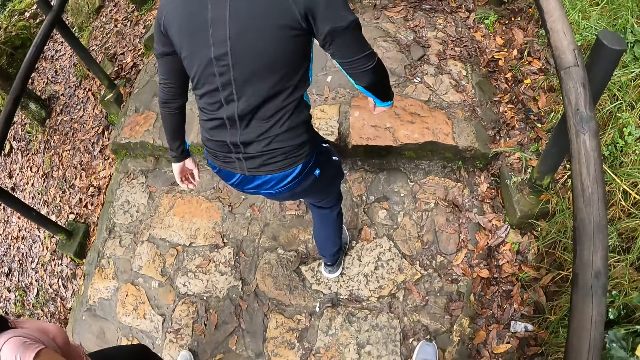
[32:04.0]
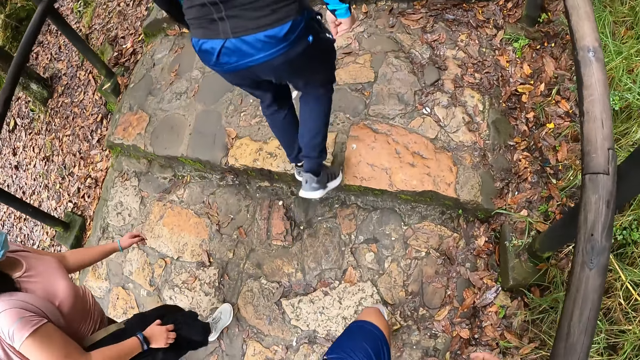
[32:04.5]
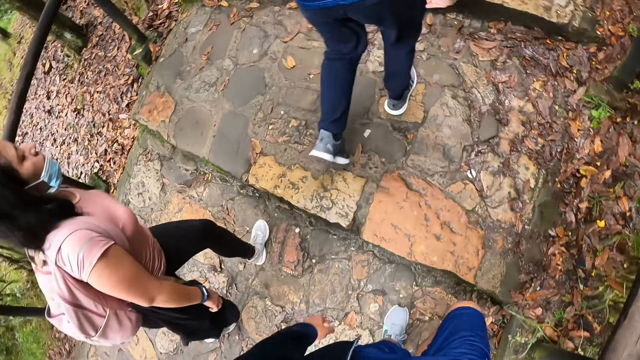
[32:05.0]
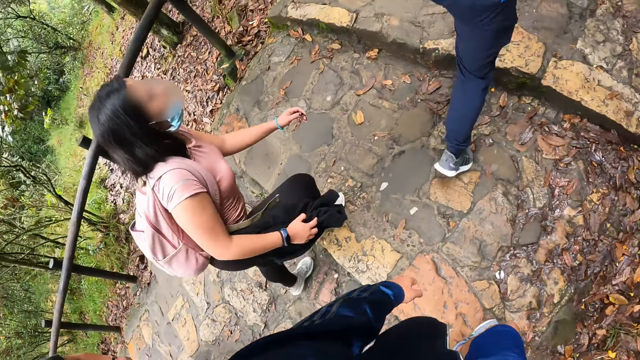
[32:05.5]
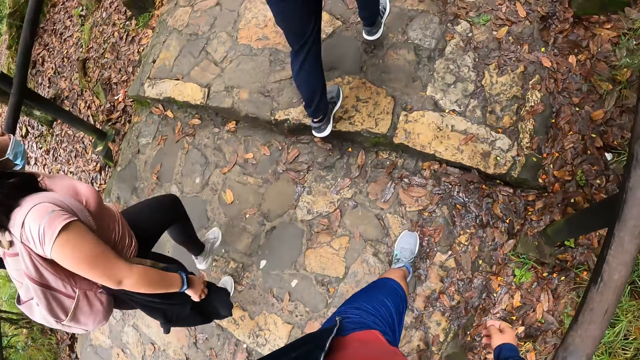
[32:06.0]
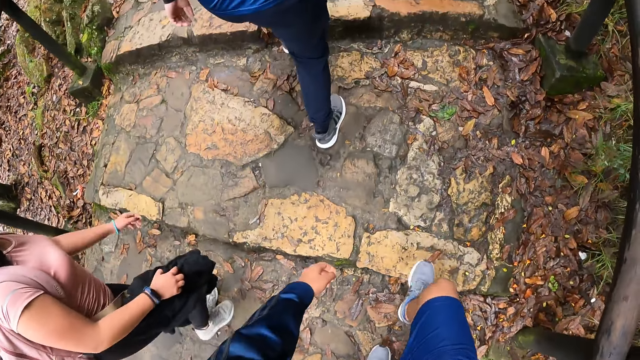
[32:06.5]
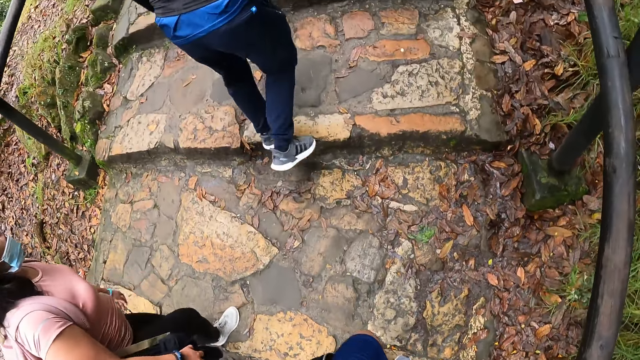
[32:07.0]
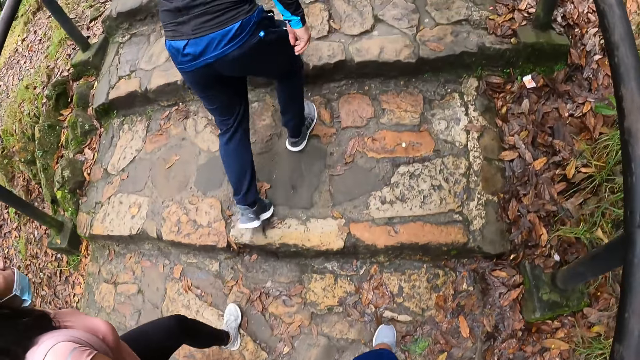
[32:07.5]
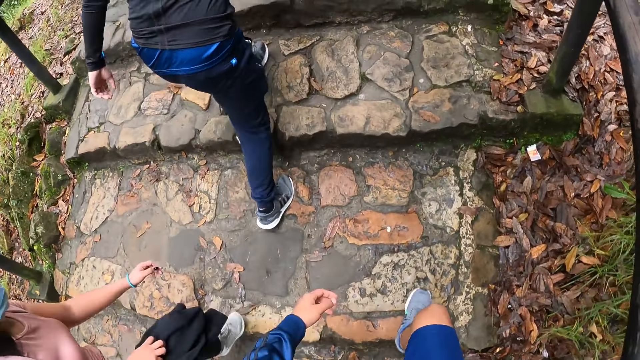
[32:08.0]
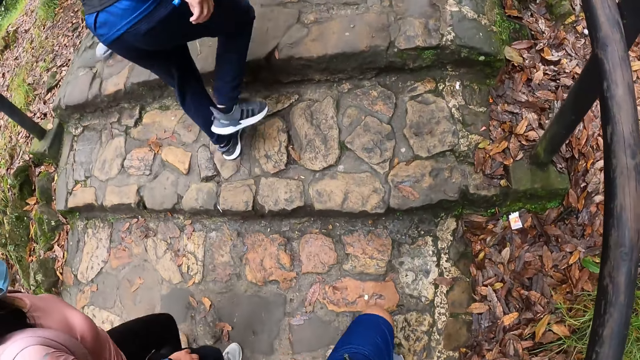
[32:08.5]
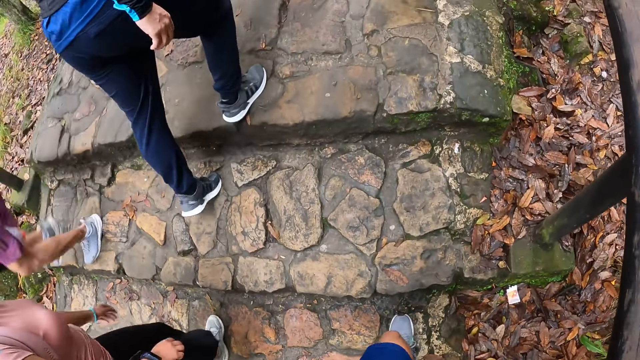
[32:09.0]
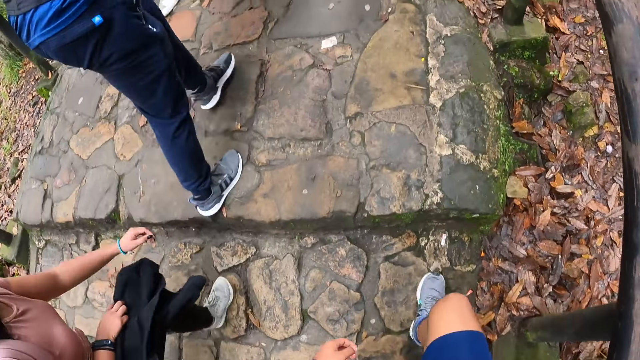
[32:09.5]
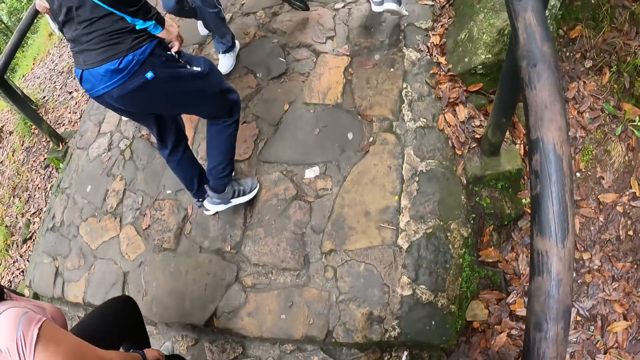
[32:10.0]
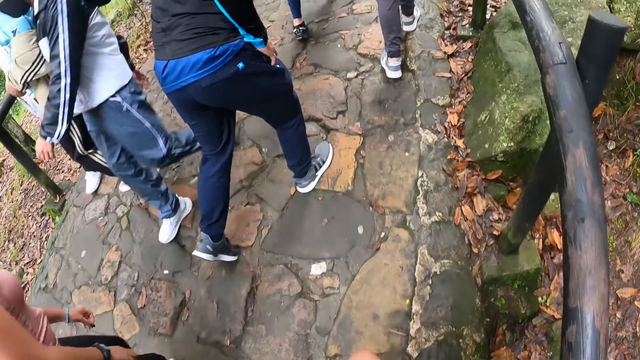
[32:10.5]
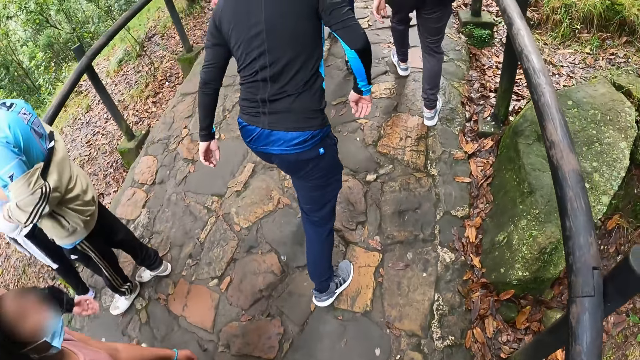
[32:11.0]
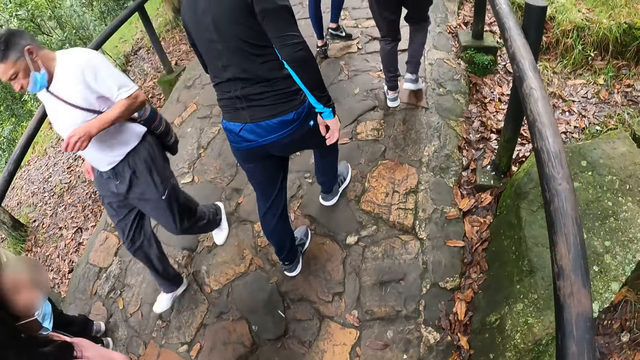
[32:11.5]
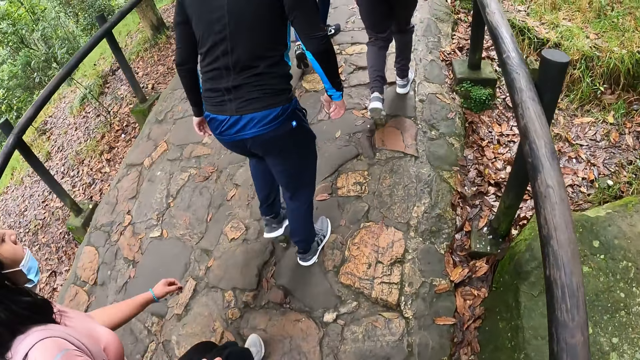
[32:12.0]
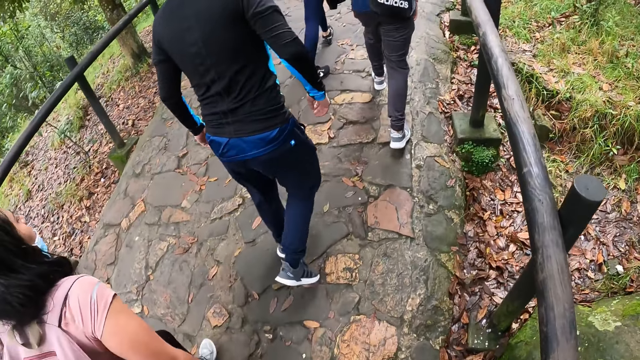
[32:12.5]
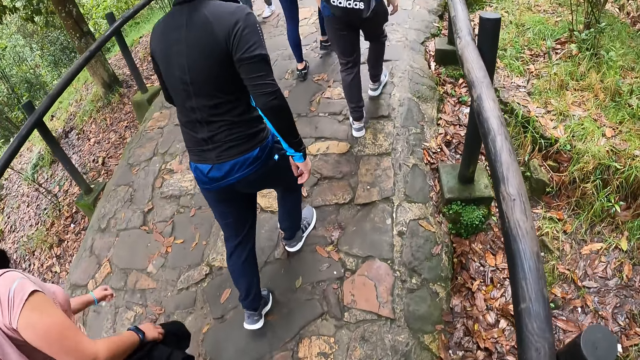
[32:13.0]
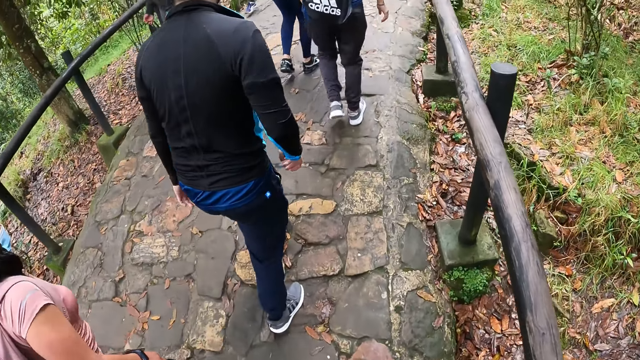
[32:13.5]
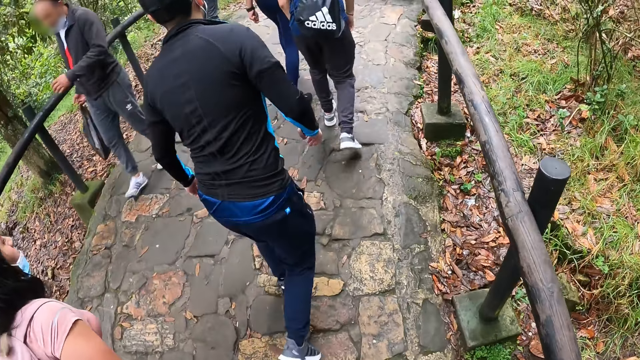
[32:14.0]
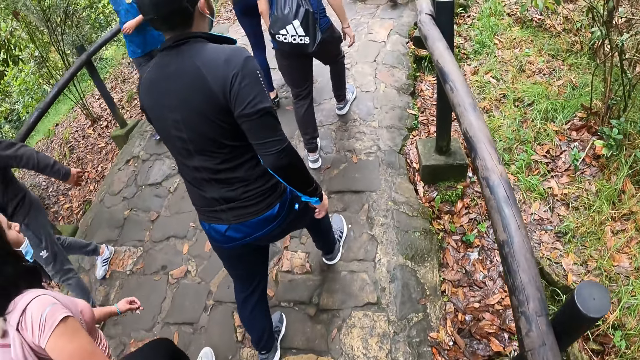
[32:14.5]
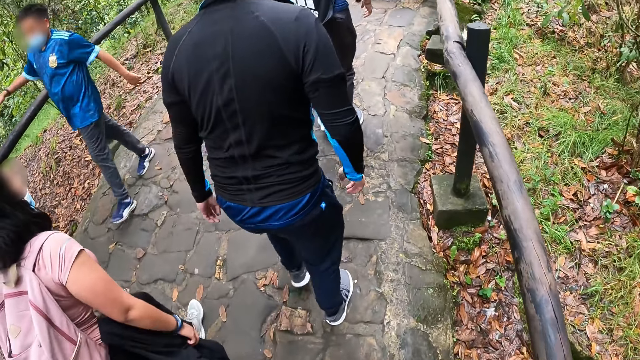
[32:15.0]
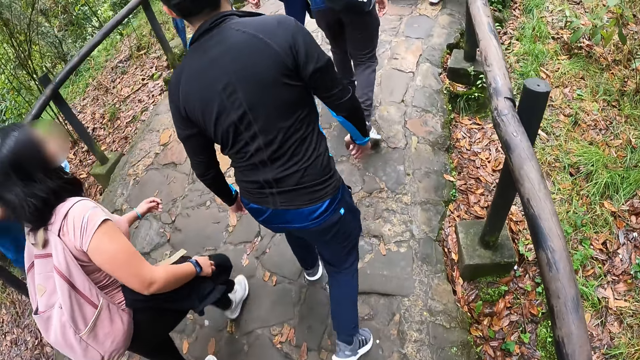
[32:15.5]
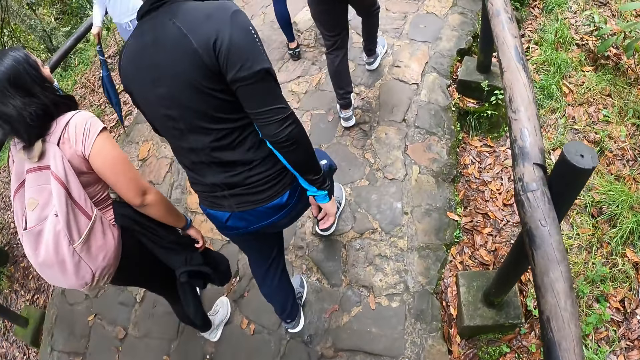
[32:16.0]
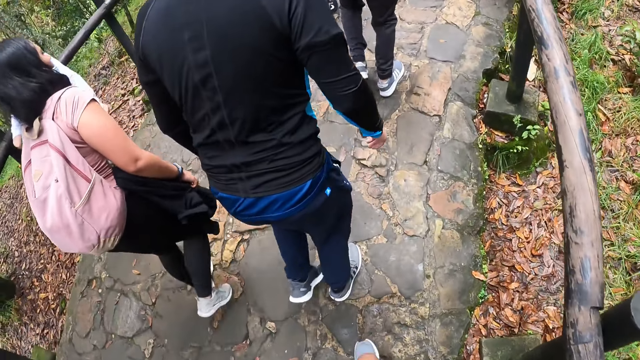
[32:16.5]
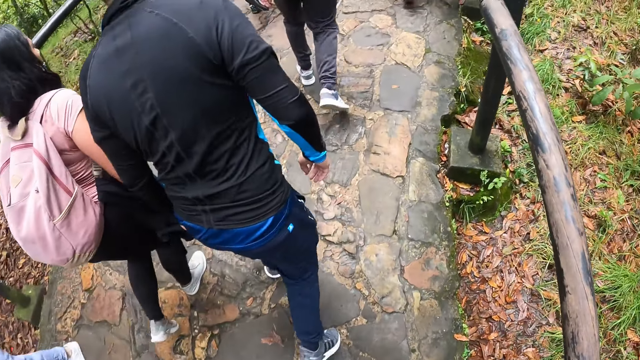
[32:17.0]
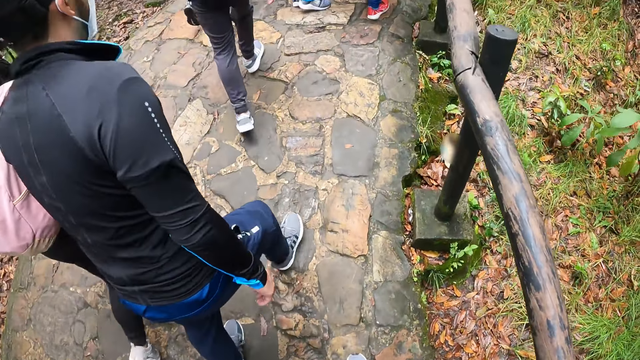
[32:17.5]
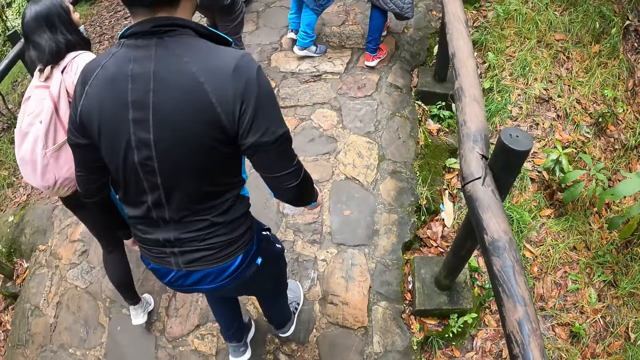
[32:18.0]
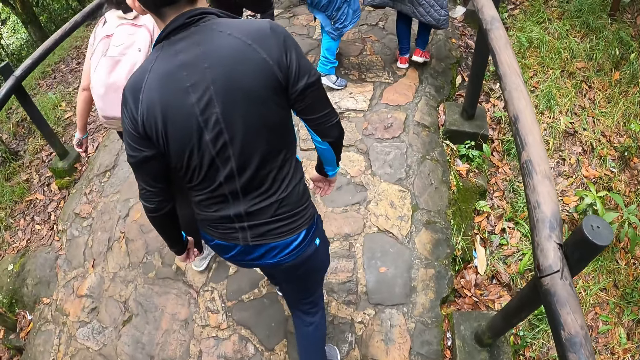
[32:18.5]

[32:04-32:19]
A person holds the cloth. Another person runs downstairs. Another person runs downstairs. Another person walks downstairs. Another person walks downstairs. Another person holds the umbrella.

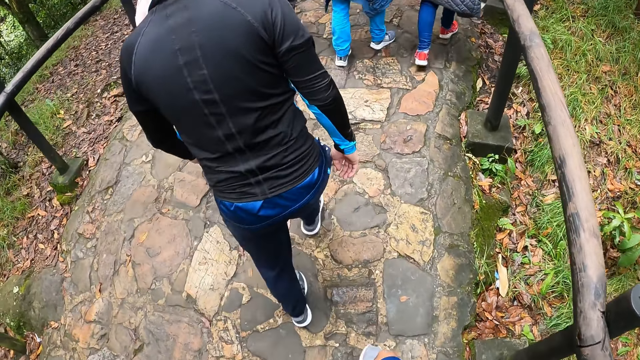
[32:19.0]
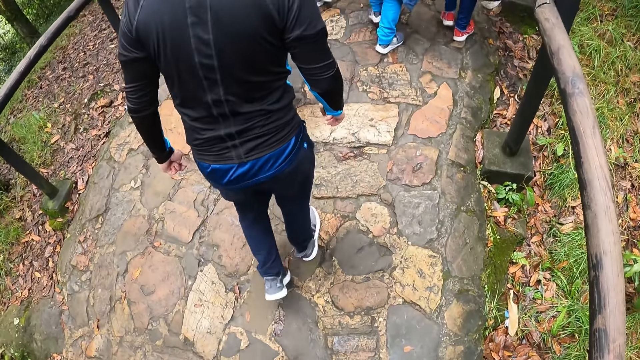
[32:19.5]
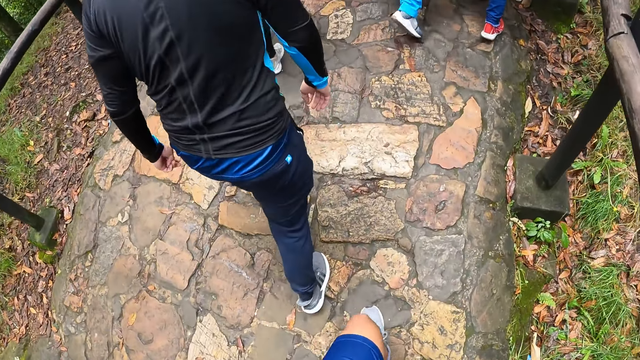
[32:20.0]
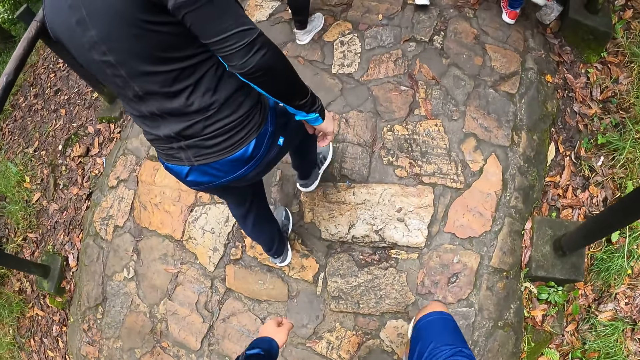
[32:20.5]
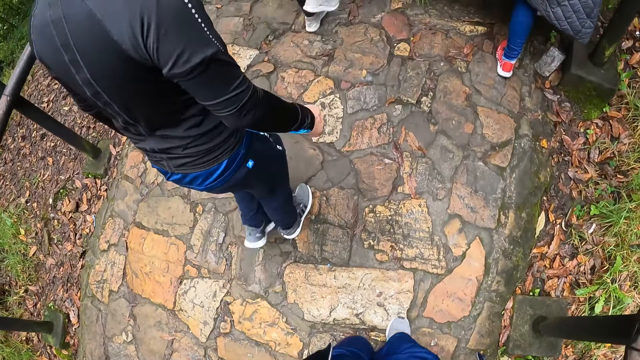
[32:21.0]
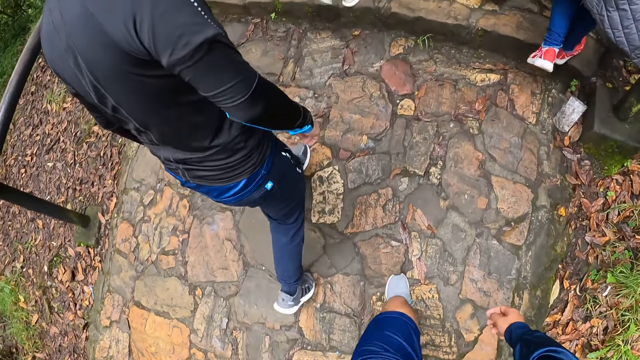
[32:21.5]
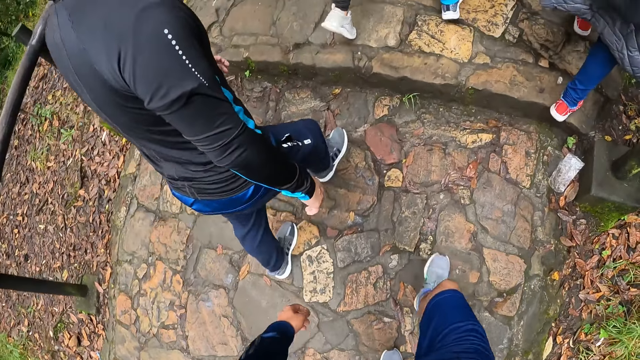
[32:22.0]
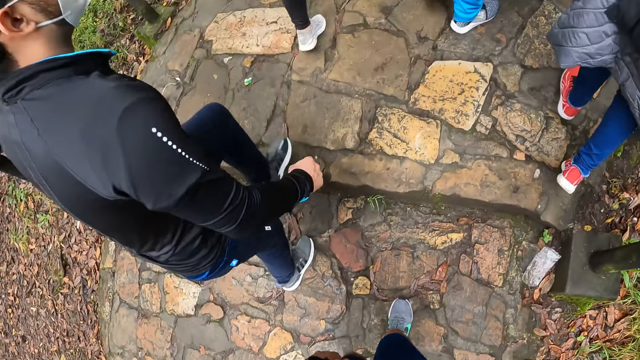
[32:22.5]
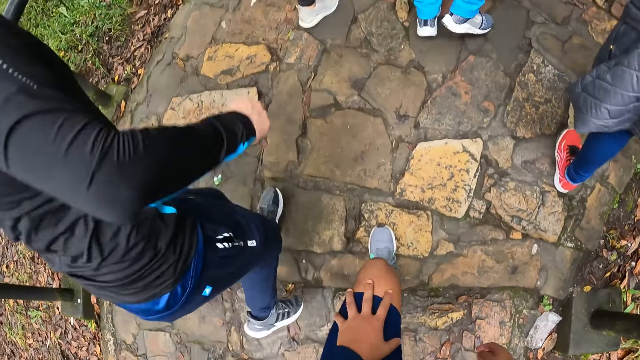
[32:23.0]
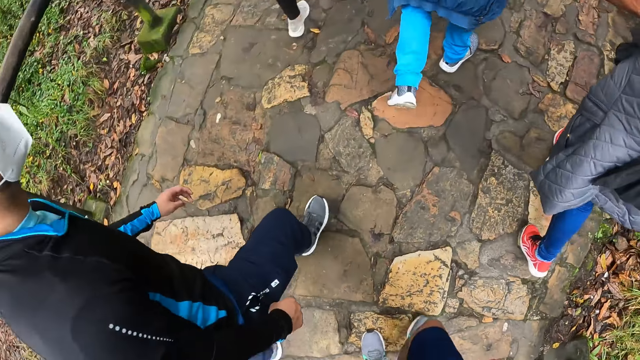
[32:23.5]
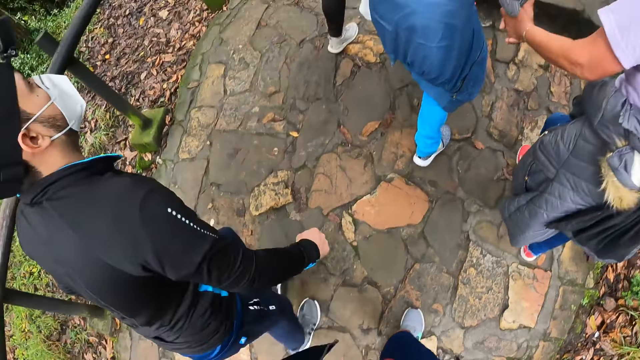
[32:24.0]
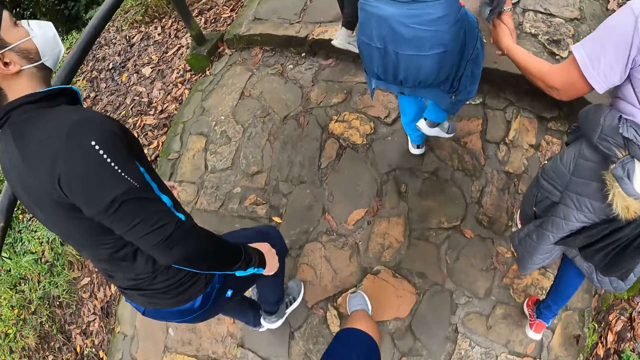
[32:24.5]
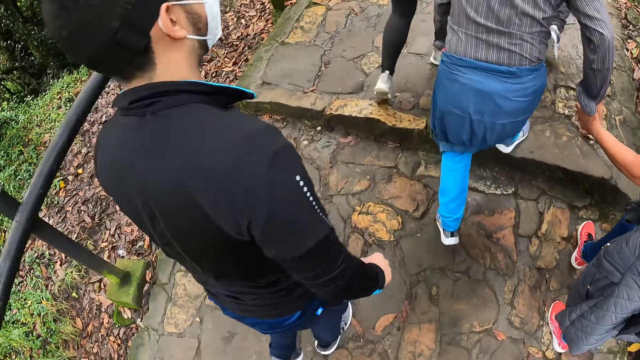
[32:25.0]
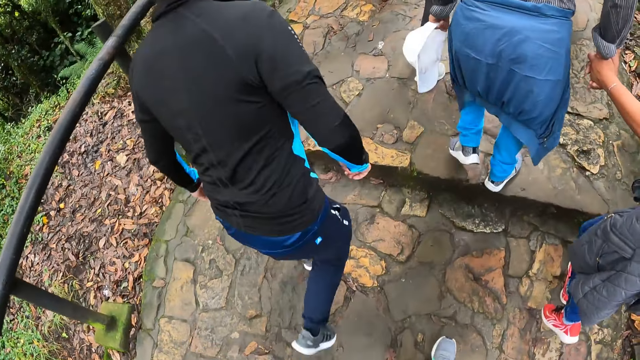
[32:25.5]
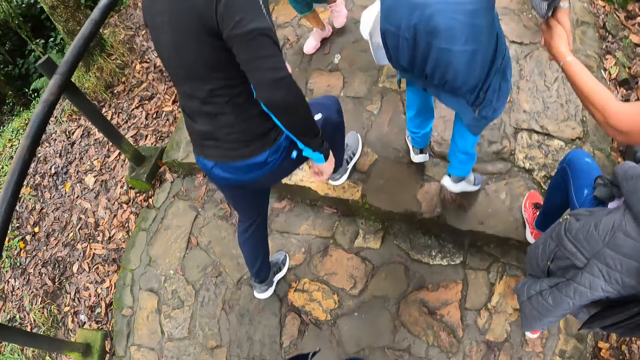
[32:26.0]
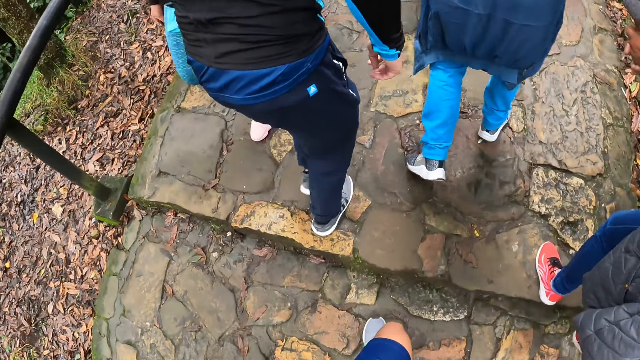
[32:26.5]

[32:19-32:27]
A person holds another person's hand.
